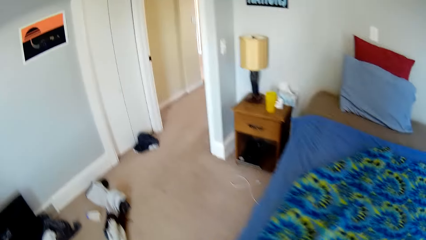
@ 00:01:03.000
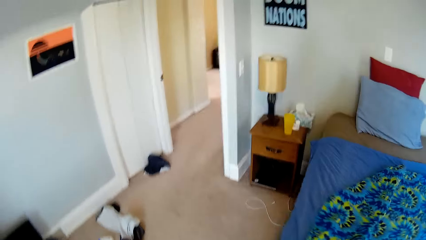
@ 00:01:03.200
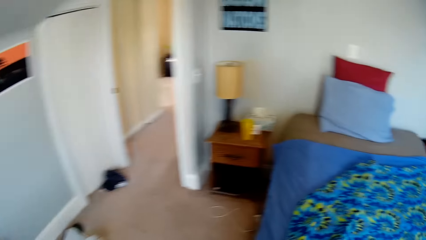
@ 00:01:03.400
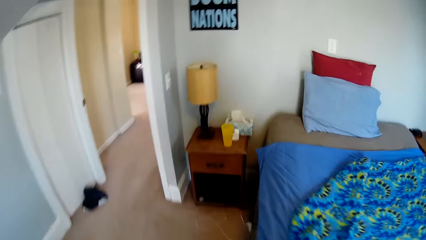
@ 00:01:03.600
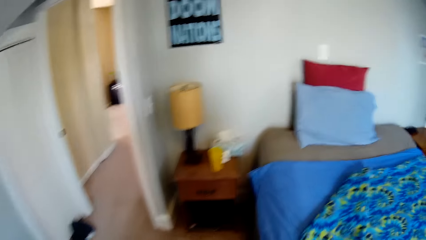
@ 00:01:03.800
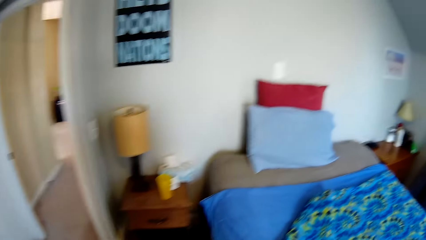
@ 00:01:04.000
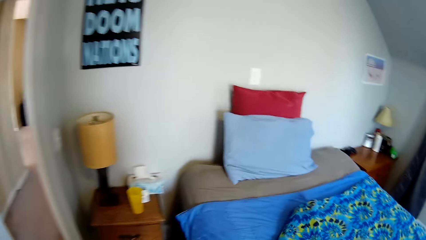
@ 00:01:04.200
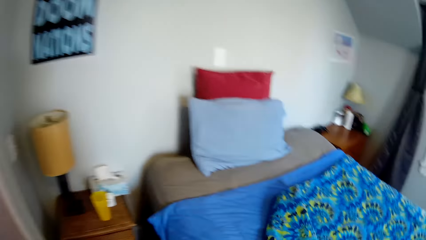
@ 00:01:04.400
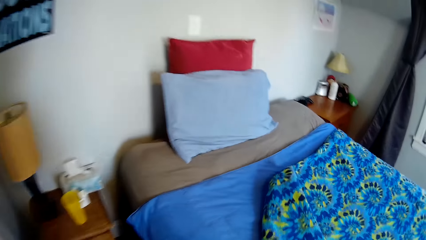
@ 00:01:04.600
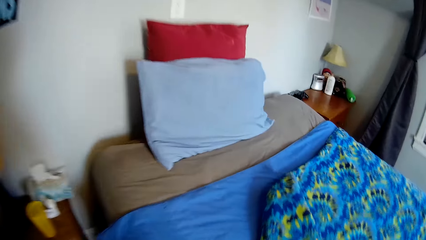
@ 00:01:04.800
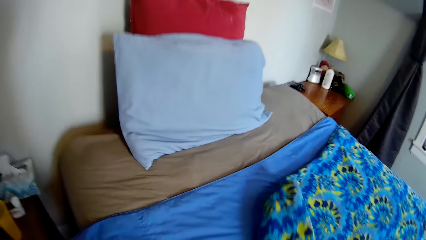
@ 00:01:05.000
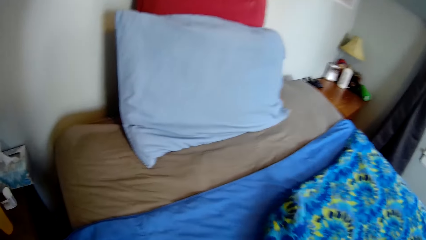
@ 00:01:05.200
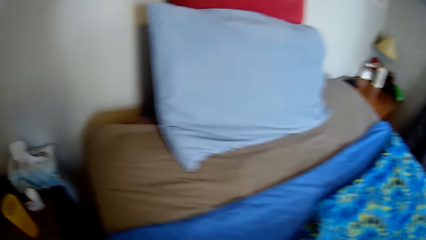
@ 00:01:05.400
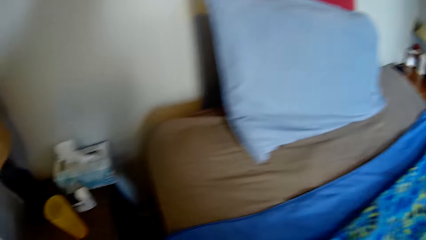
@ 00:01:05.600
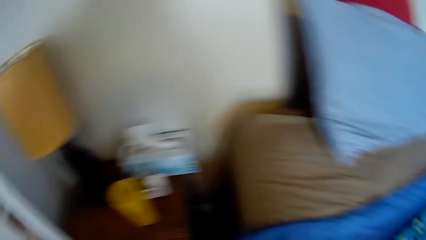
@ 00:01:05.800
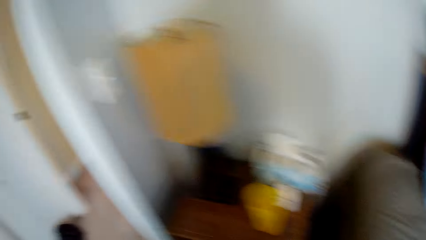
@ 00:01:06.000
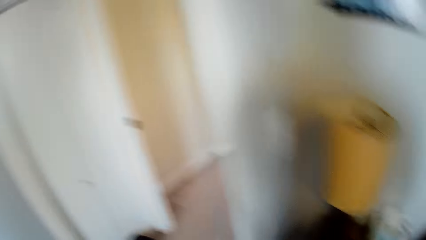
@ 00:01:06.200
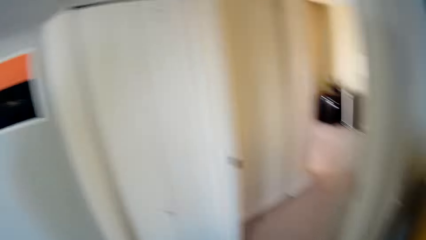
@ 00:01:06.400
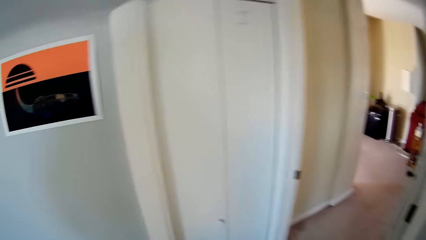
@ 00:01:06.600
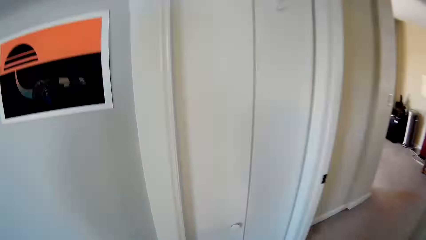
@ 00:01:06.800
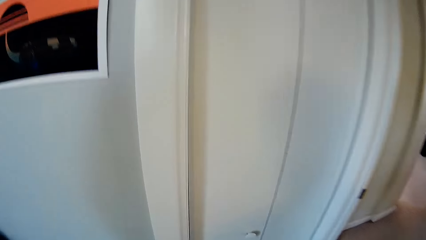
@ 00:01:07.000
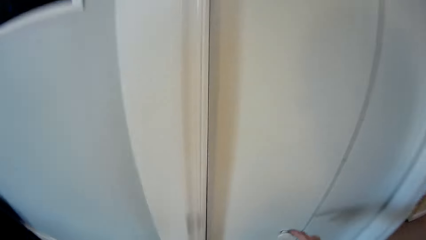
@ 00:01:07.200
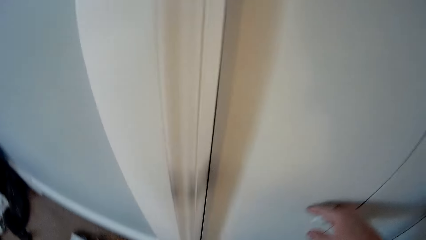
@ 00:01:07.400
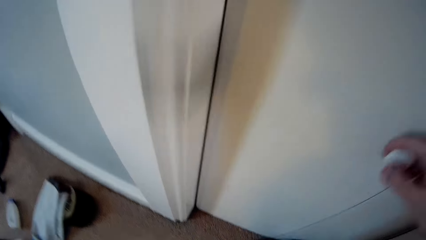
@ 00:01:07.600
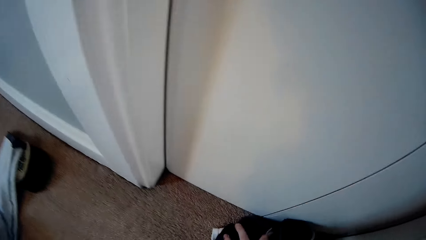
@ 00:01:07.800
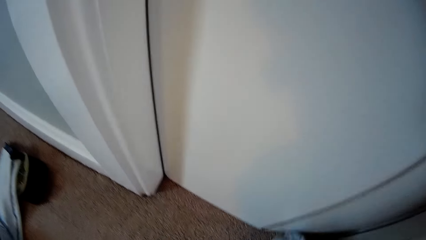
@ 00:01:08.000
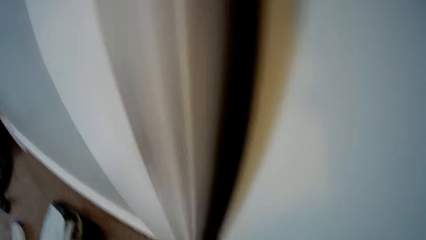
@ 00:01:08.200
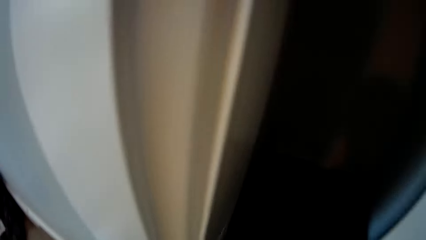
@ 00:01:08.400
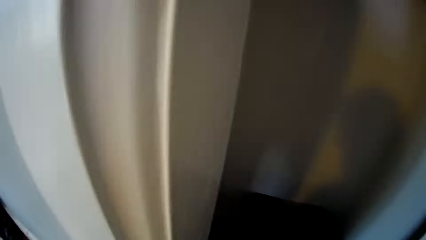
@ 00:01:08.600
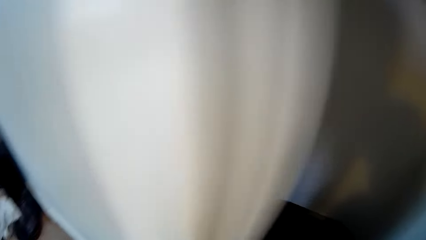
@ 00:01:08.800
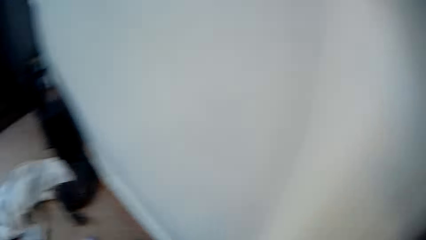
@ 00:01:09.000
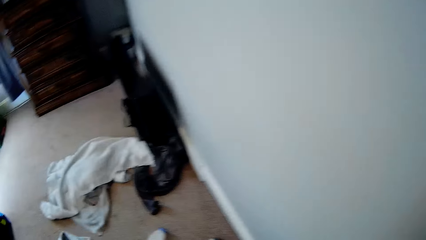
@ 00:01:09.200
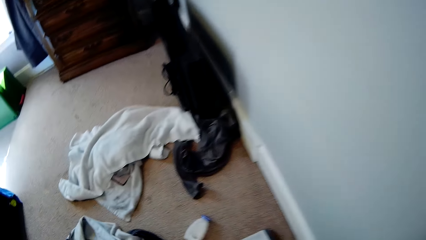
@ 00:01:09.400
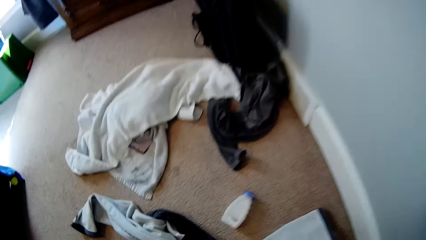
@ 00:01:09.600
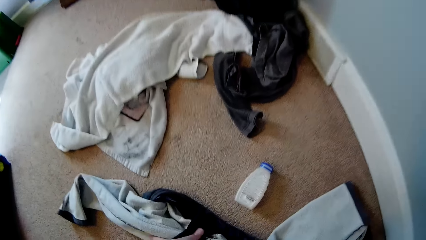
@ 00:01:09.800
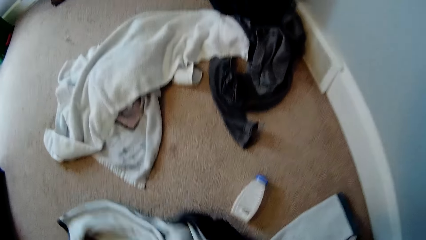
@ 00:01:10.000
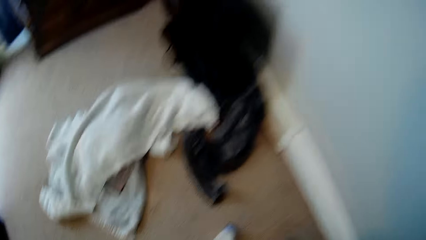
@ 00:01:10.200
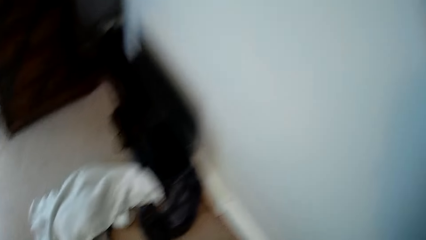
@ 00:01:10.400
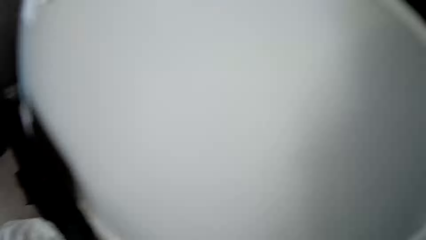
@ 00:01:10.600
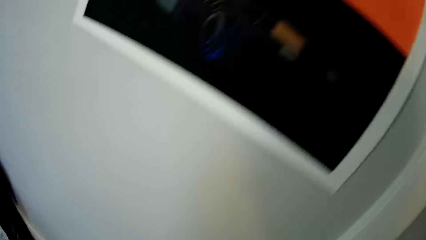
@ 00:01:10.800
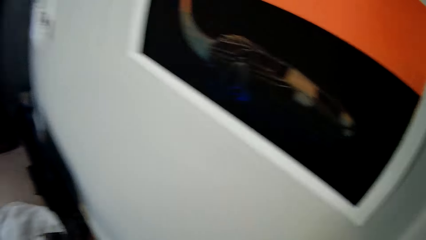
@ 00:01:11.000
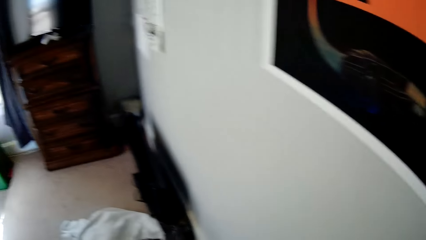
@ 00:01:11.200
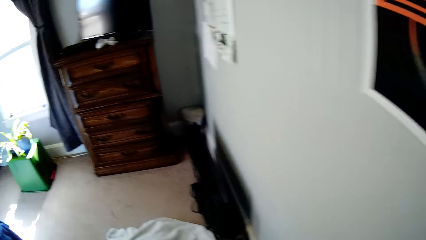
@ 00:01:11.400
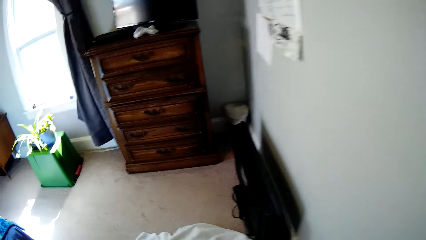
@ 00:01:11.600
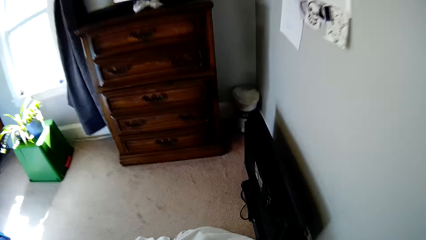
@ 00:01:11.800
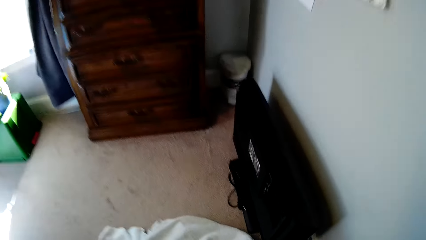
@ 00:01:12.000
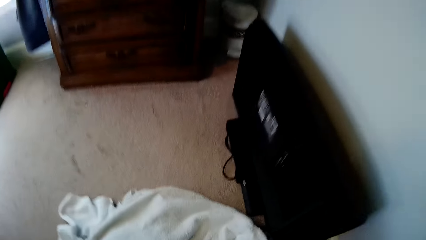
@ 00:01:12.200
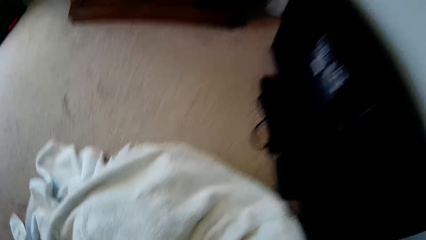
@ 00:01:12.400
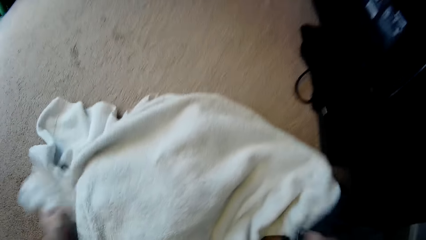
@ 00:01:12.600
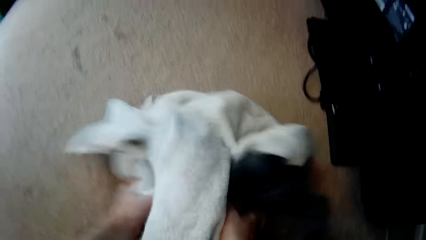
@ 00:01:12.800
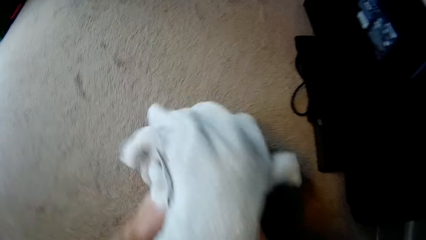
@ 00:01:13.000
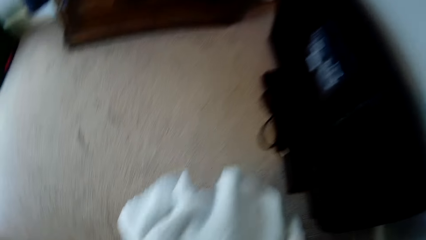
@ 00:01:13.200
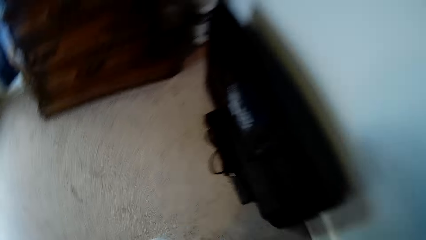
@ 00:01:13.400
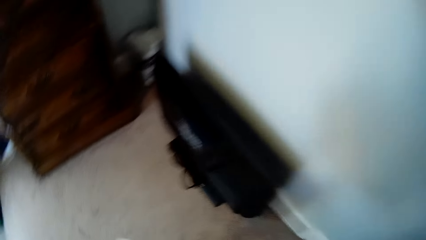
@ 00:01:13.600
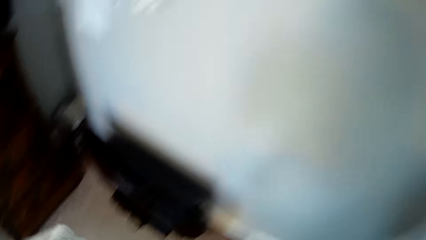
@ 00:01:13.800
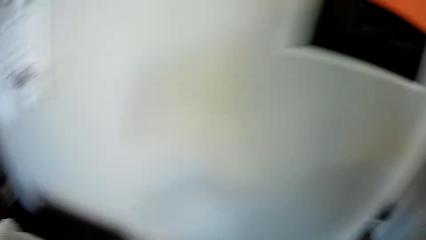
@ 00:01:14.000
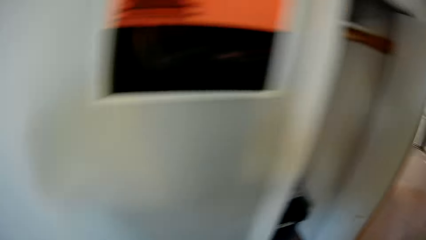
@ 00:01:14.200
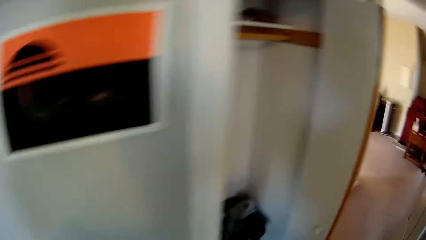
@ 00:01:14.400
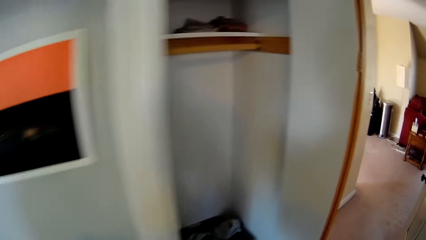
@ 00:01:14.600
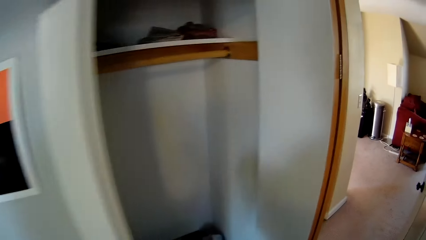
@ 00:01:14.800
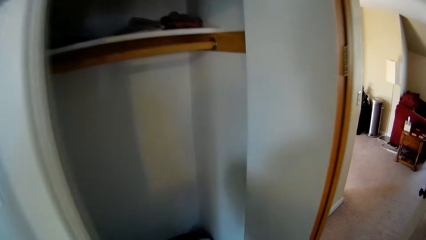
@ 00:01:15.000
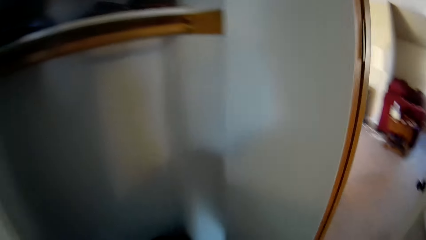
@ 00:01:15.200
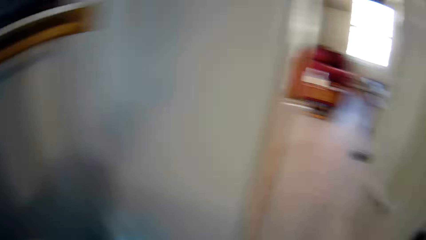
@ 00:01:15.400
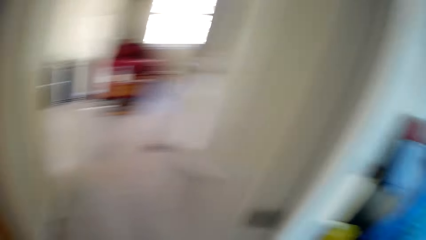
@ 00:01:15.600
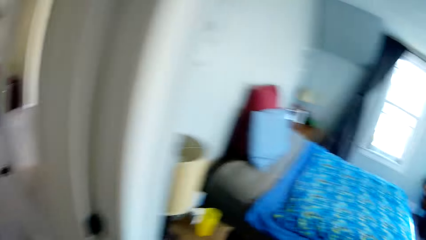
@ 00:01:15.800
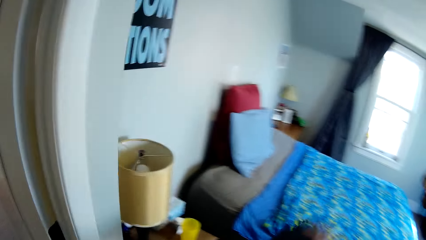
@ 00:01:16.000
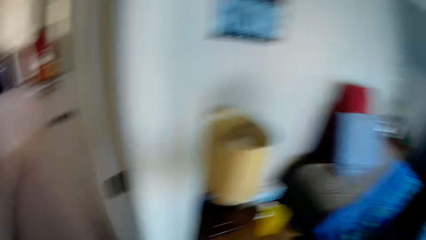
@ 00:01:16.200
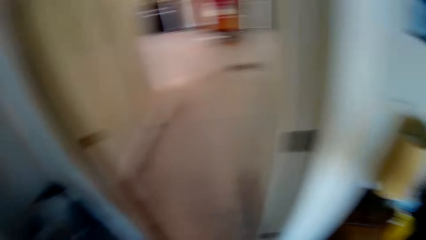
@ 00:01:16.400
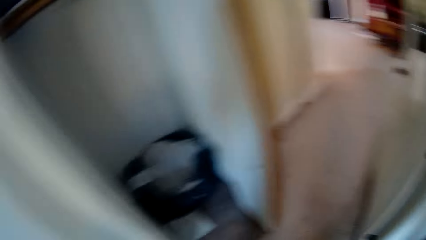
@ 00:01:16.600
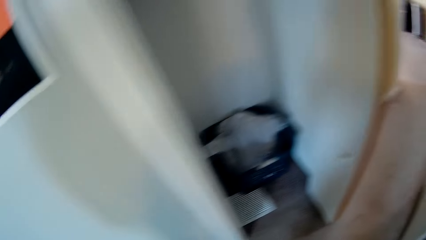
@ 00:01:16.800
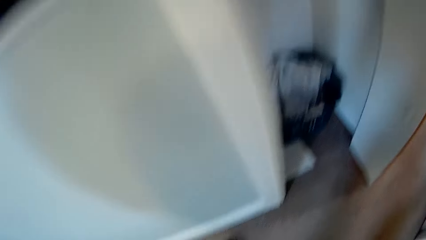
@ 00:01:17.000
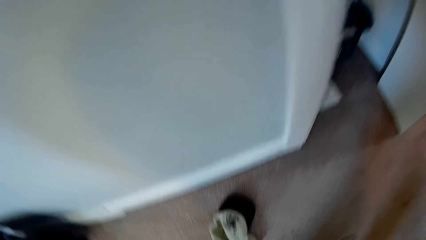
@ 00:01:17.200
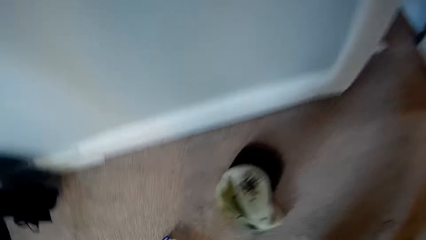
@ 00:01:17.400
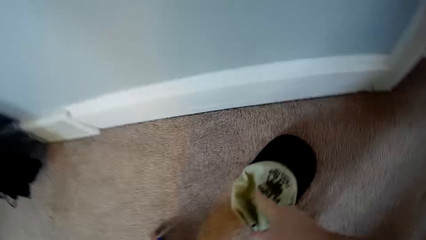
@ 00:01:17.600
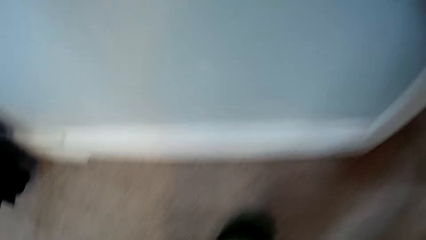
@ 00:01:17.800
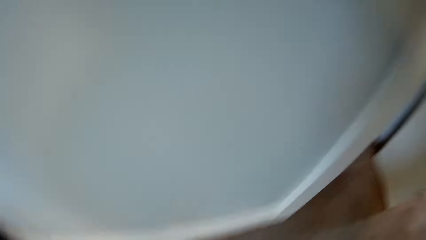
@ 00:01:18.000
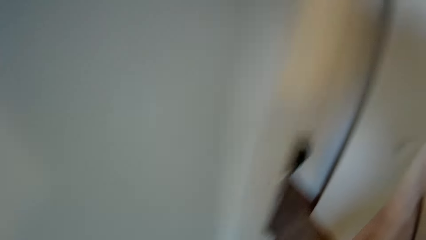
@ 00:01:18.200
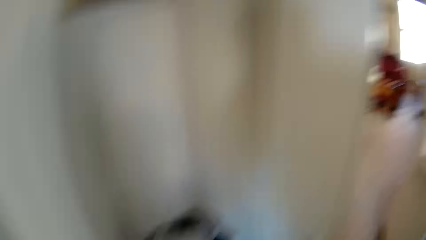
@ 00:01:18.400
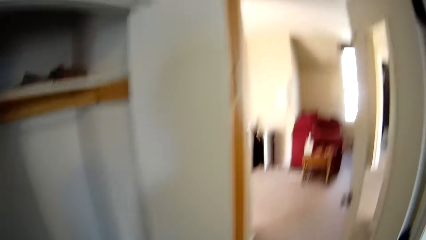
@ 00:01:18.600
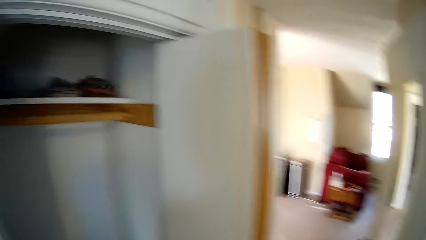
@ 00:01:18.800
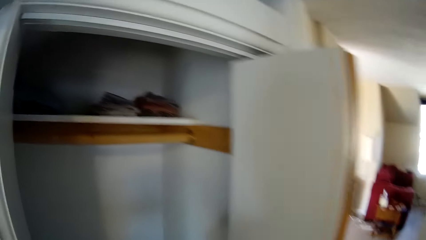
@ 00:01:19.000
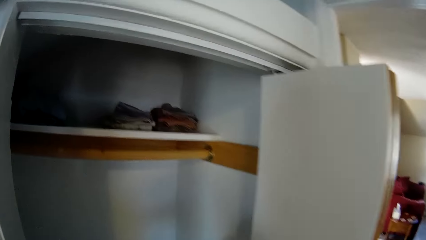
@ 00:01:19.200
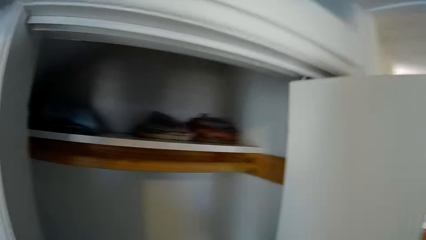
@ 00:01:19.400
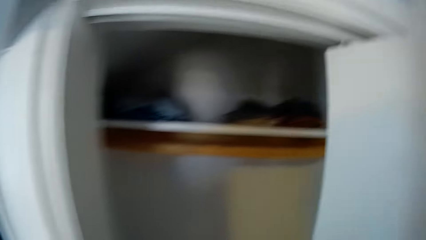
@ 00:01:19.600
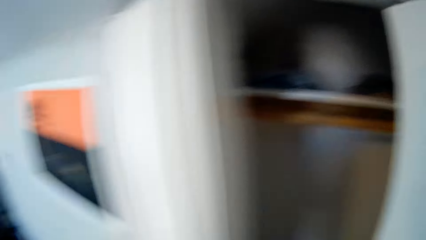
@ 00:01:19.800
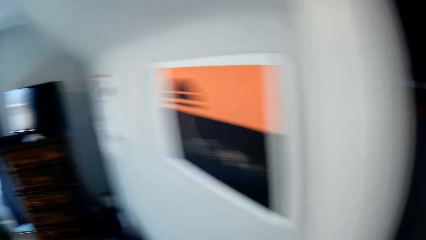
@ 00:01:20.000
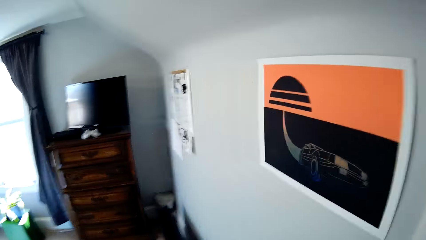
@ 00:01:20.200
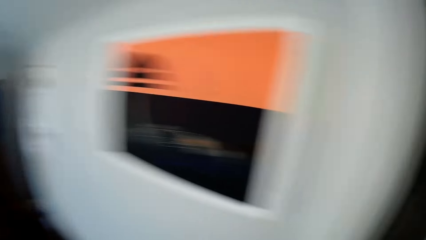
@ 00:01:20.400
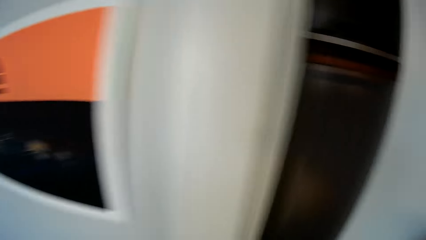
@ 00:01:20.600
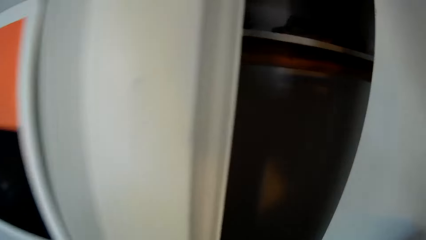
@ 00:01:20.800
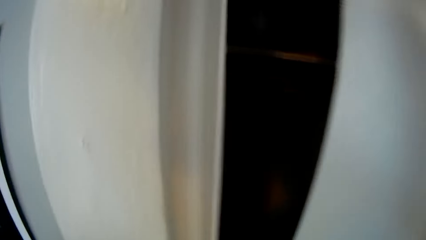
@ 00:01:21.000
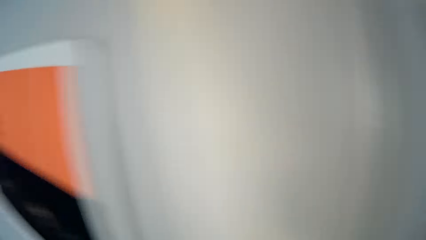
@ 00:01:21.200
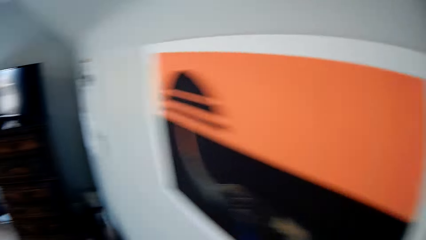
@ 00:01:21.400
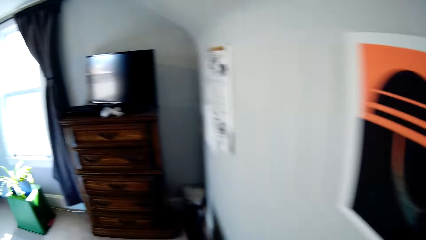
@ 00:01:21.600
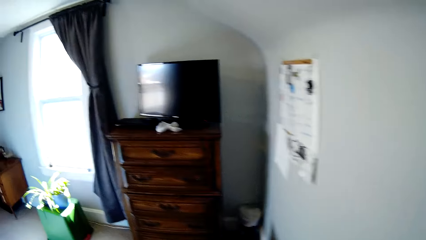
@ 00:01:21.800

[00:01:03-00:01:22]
The camera wearer opens a wardrobe. He picks up a trouser from the ground. He throws the trouser to the wardrobe. He picks up a towel or other clothes from the ground with both his hands. He throws them to the wardrobe. He picks up a cap. He throws the cap to the wardrobe. He closes the wardrobe.
